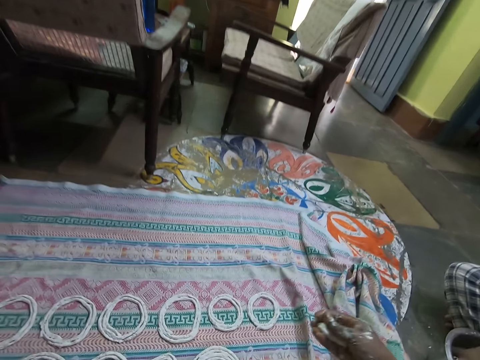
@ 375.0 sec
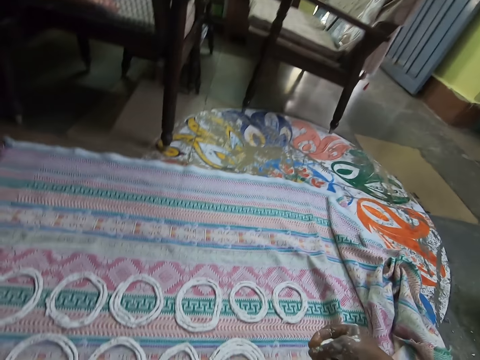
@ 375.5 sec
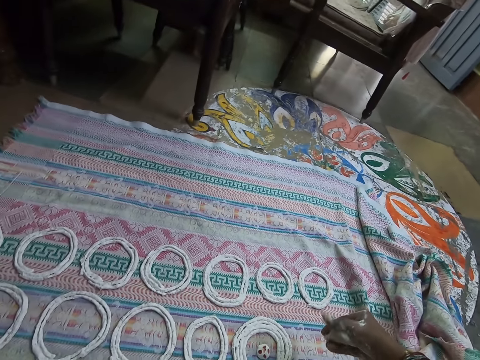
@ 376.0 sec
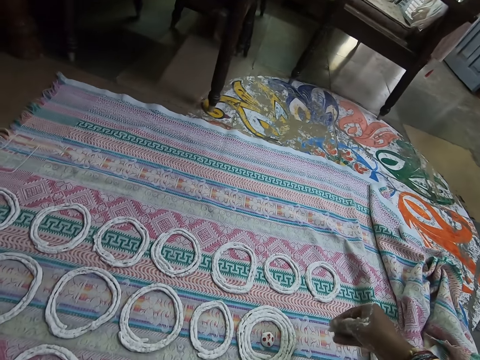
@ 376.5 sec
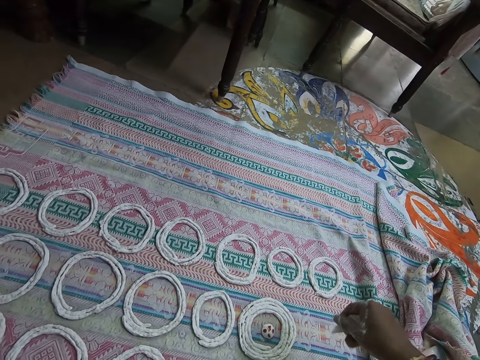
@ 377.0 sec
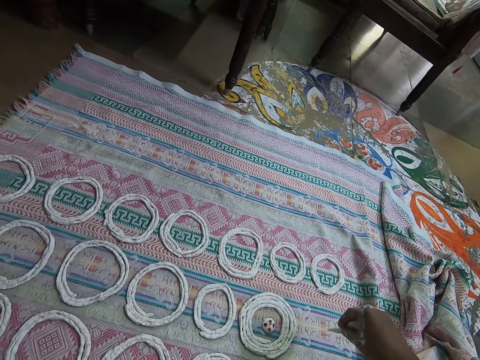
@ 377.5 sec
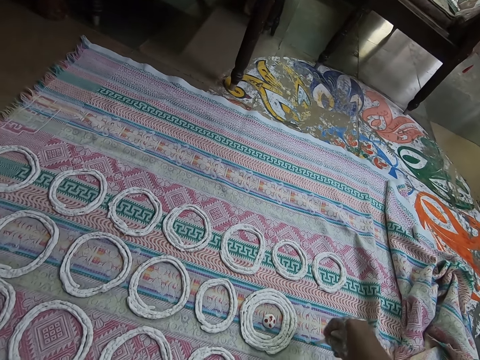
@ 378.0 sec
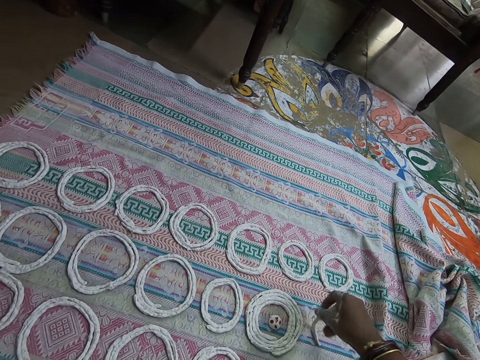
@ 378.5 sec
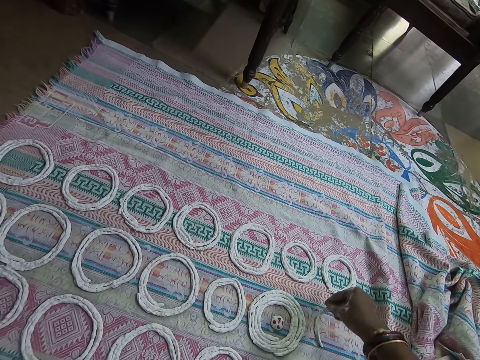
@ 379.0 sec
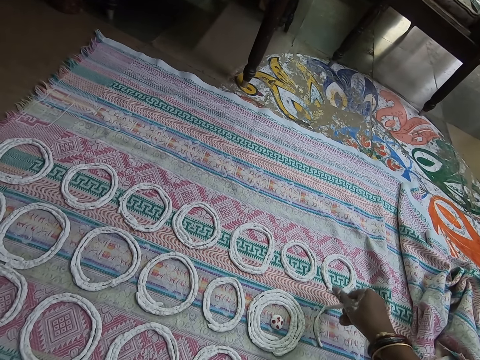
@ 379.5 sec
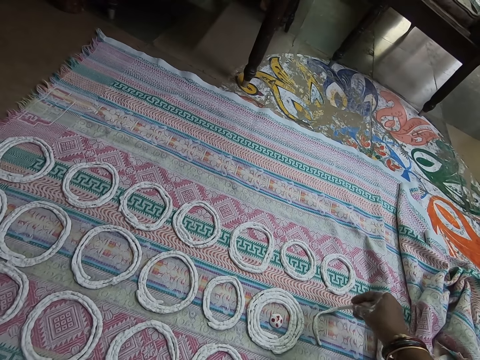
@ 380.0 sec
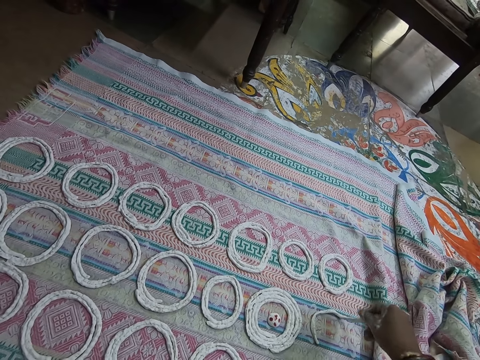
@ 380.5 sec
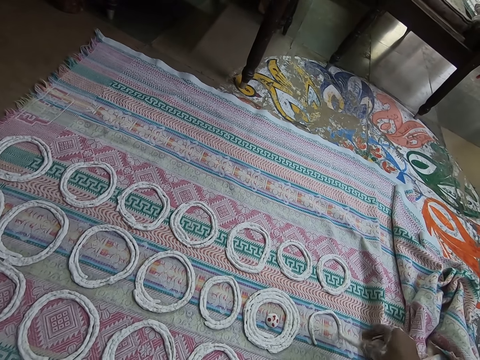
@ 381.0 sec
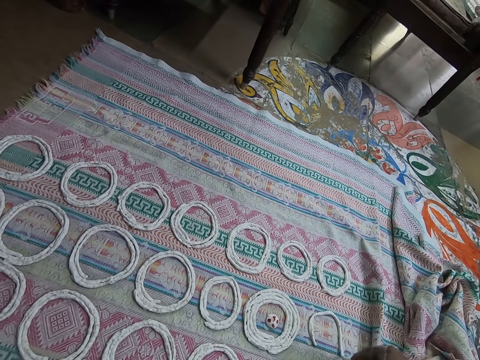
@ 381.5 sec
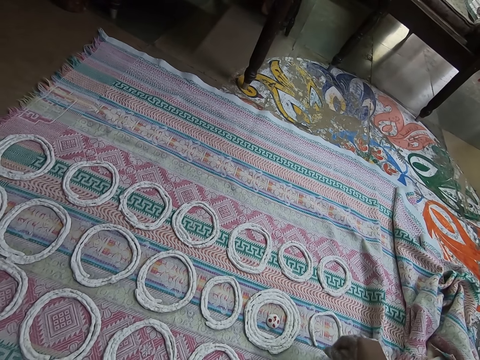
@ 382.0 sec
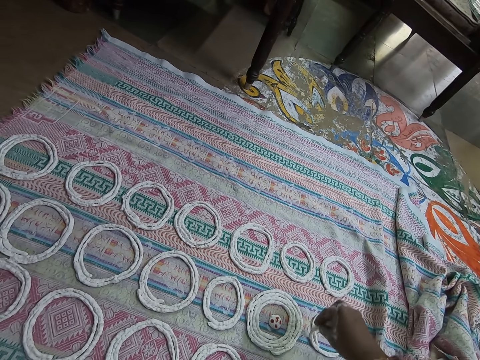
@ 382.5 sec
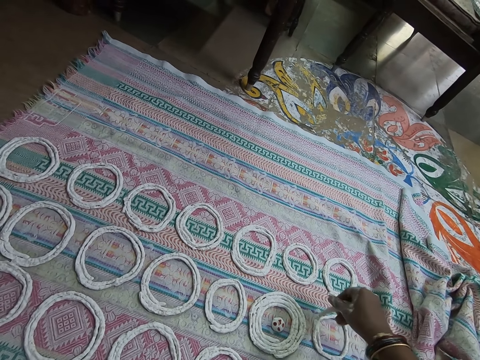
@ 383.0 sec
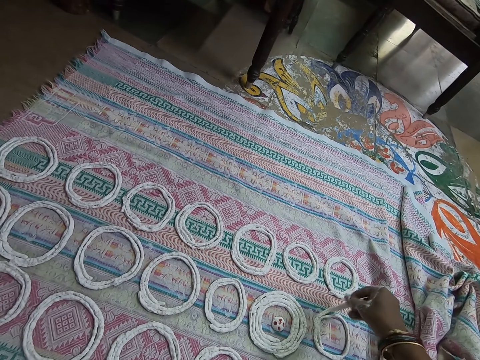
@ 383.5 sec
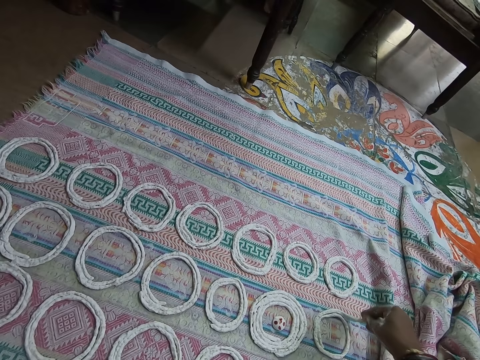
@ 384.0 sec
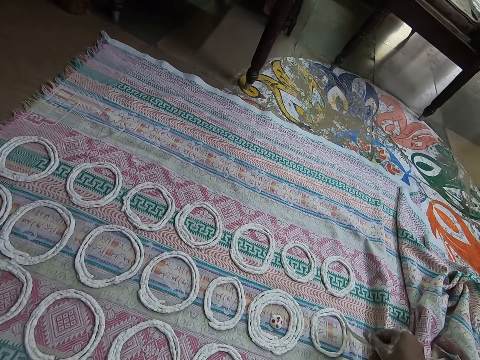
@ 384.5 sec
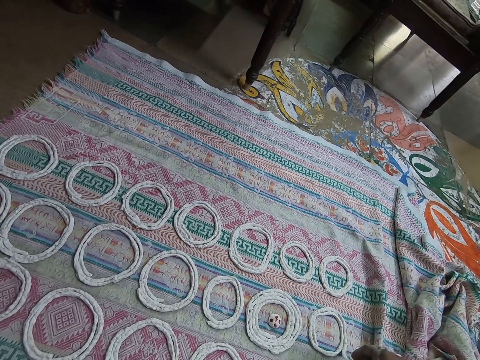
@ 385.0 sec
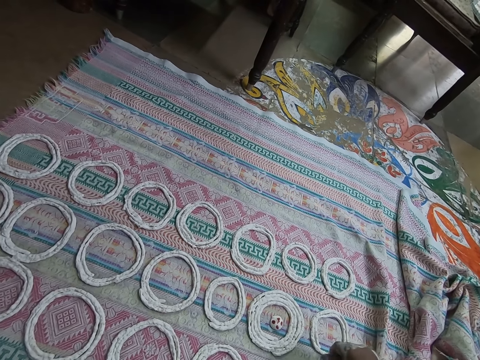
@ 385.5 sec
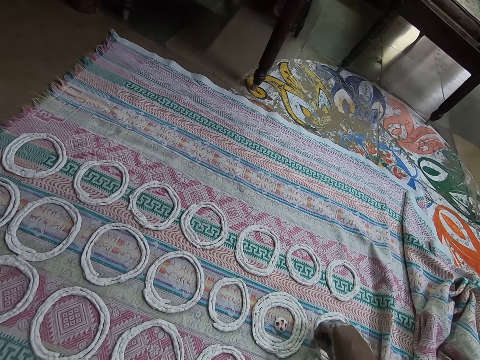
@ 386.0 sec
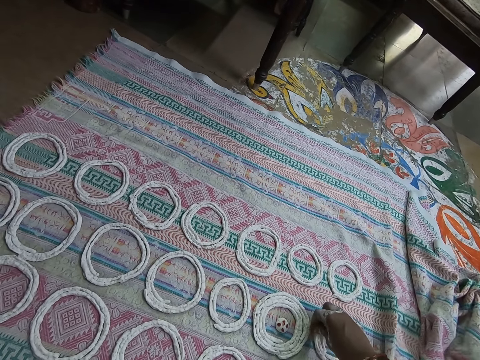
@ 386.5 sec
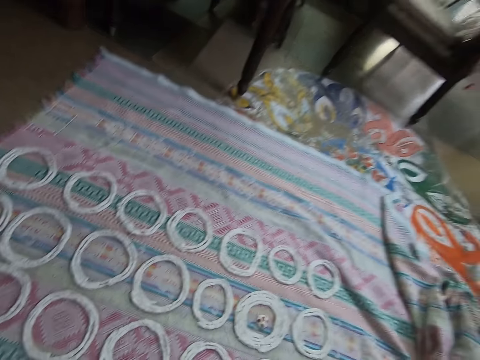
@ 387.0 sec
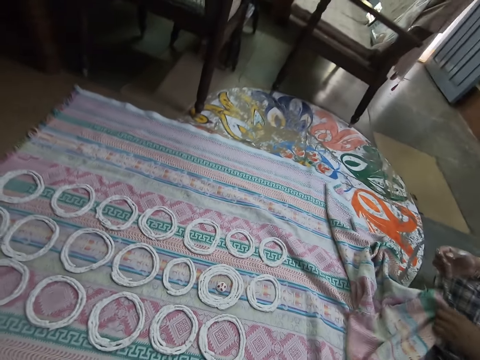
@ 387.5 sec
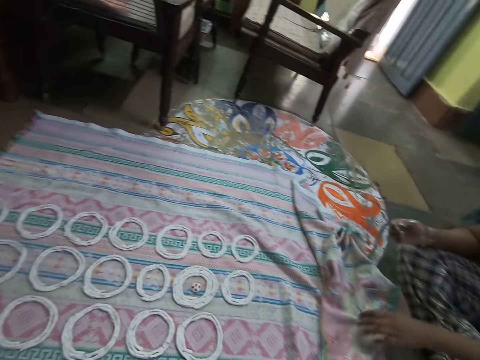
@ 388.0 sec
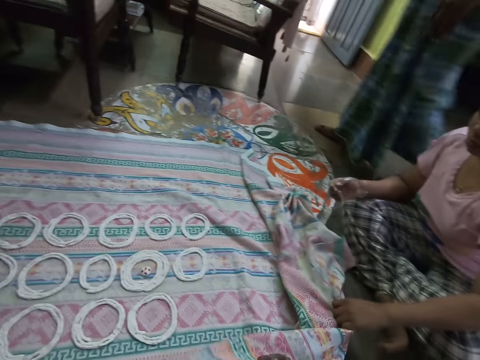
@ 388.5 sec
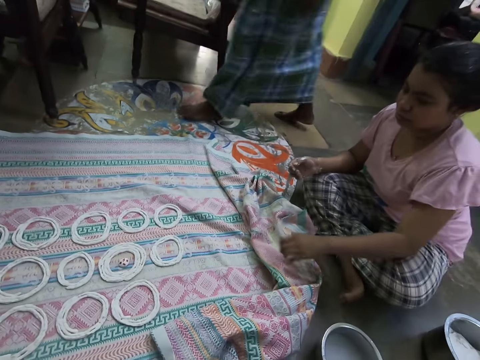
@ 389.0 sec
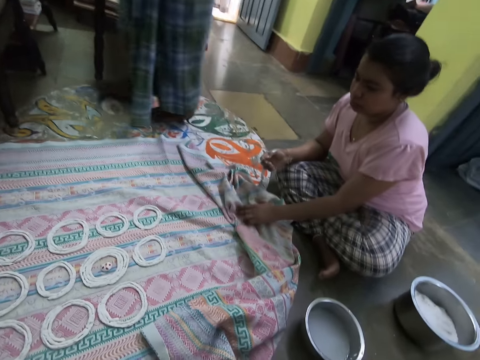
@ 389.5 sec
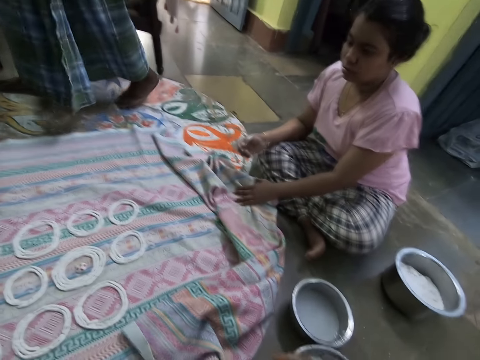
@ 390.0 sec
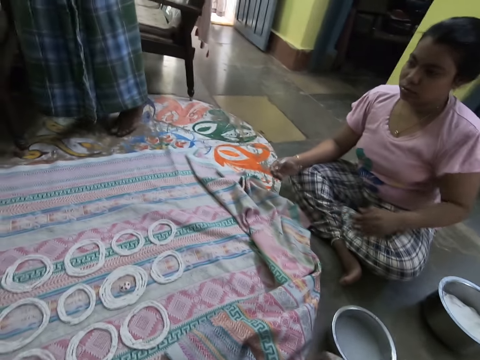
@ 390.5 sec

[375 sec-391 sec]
The camera wearer rolls a dough in her right hand on the cloth. She squeezes the dough on the sheet. A woman adjusts the cloth with her left hand. Another woman walks into the room.

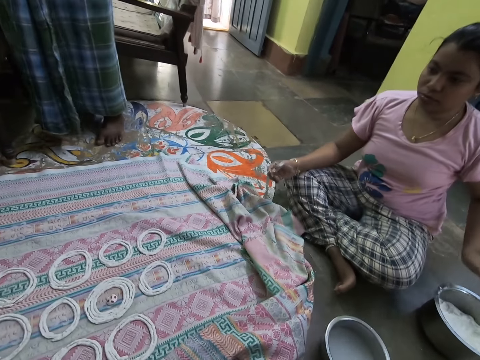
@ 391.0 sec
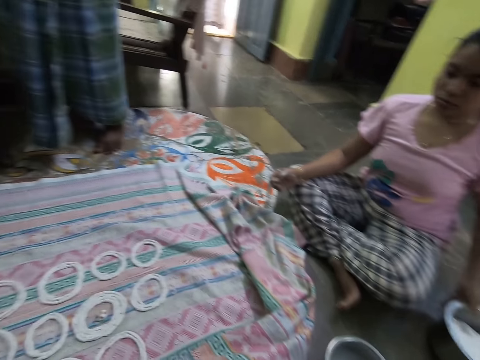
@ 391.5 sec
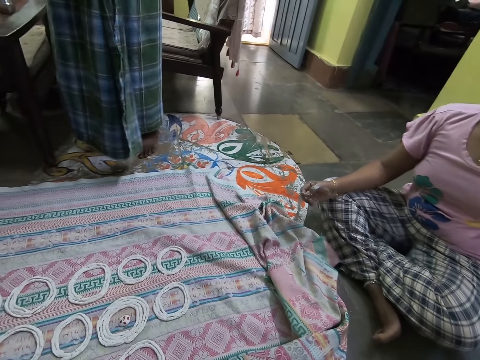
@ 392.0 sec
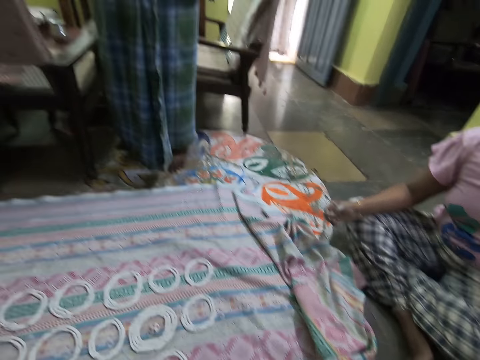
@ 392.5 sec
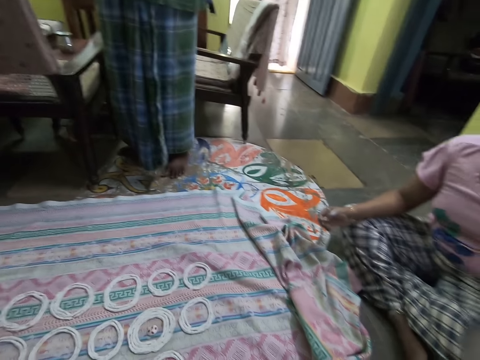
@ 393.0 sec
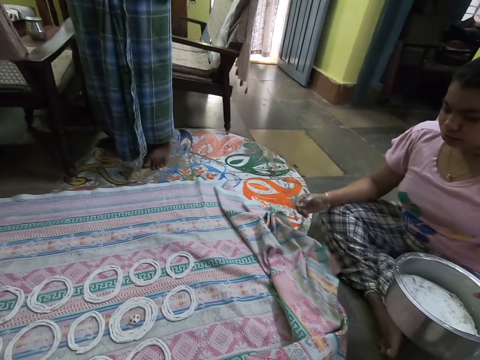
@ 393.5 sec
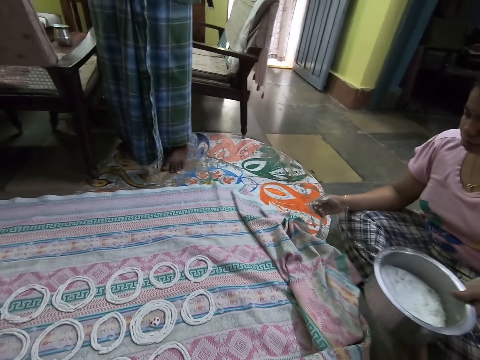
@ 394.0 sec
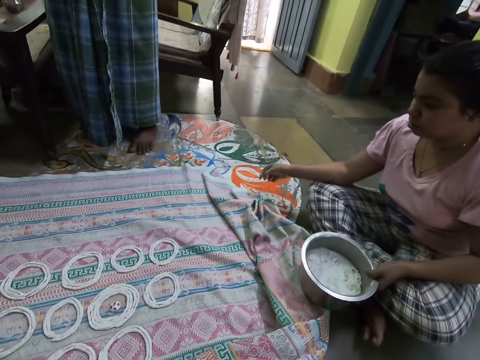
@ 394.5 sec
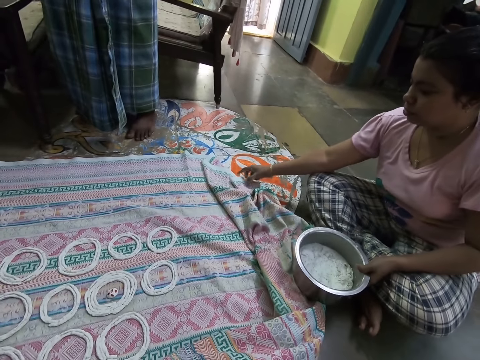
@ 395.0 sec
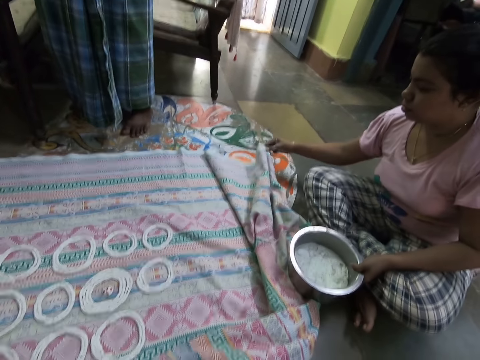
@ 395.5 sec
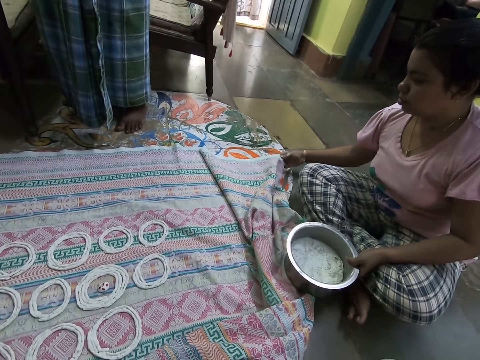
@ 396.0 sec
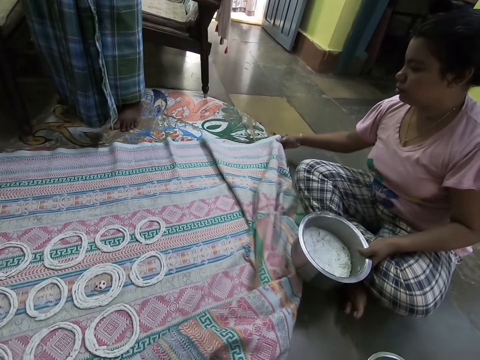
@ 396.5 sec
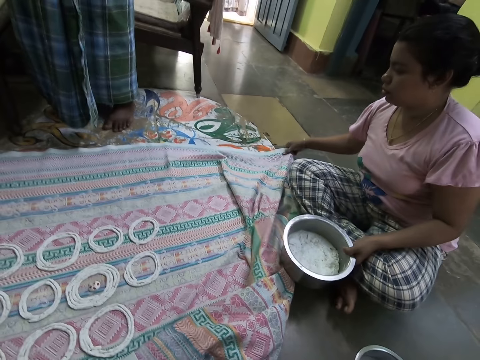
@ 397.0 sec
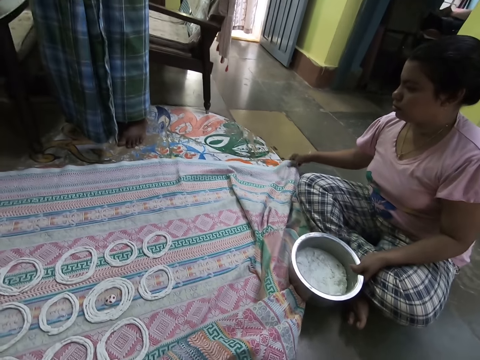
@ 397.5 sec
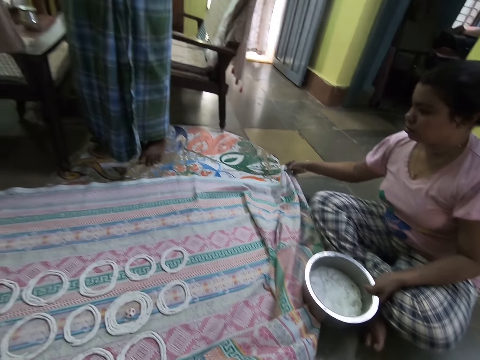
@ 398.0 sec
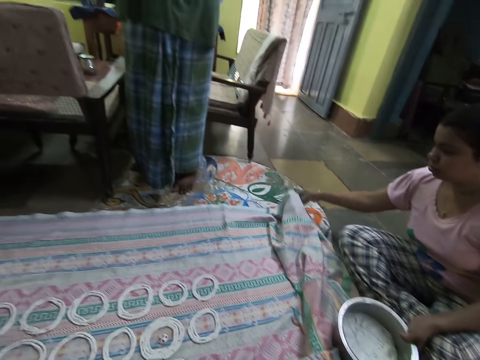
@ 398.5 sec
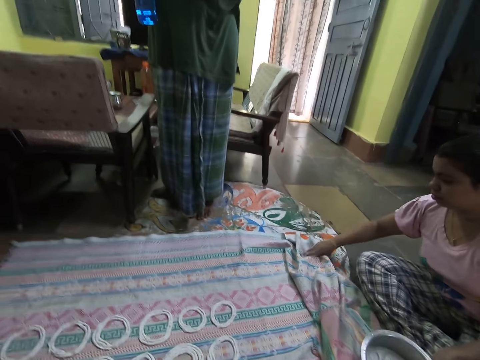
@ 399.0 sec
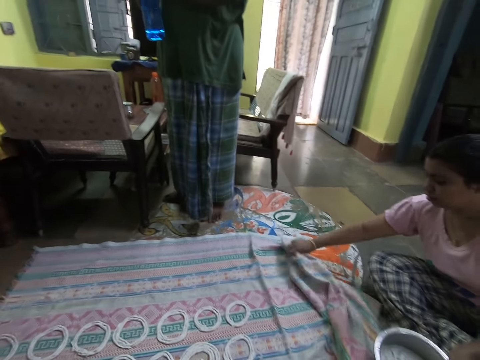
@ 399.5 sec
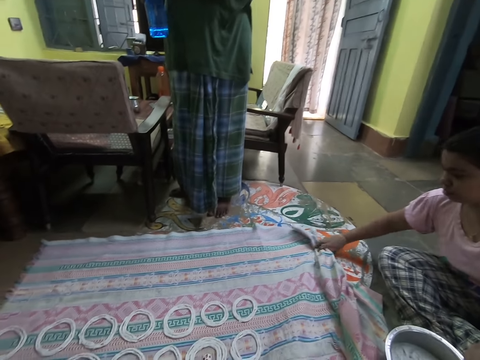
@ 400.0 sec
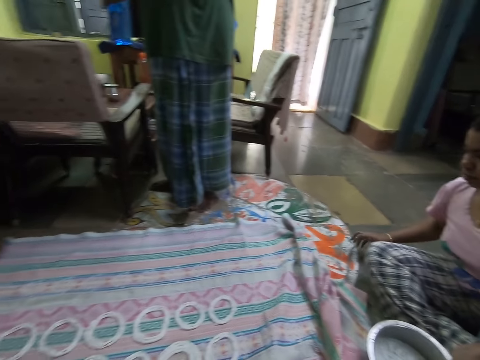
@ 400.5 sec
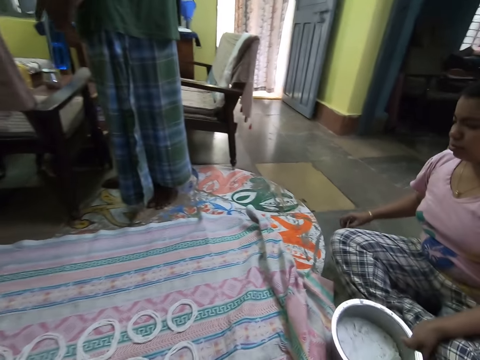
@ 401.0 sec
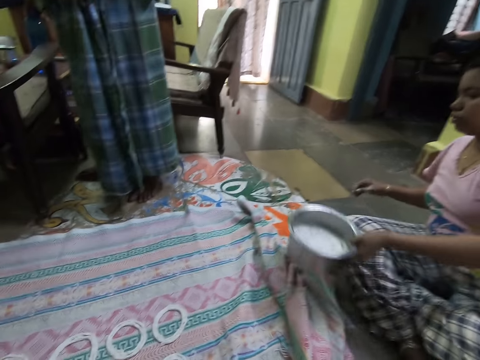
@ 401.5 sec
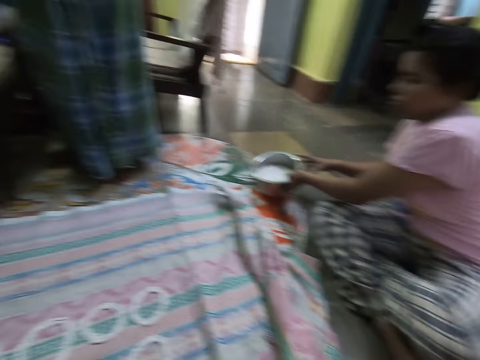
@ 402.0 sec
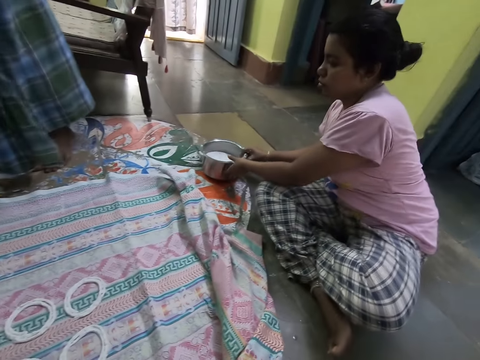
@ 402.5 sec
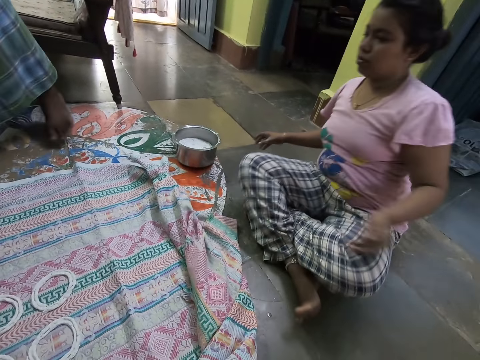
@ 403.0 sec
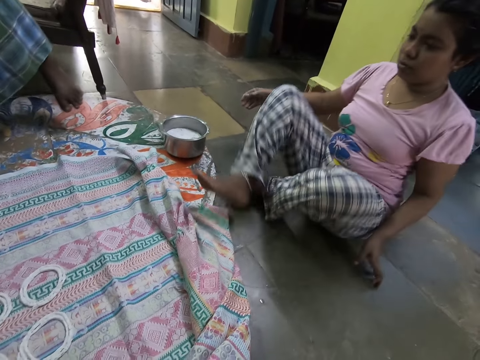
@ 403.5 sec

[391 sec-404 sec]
A woman picks up a bowl of dough on the ground with her left hand. The camera wearer looks around the room. The woman lowers the bowl of dough in her left hand on the ground and adjusts the cloth with her right hand. Another woman holds a bottle of water in her hands and puts the bottle of water on a table with her right hand. The first woman picks up the bowl of dough on the ground with her left hand and puts the bowl of dough on the ground with her hands.
